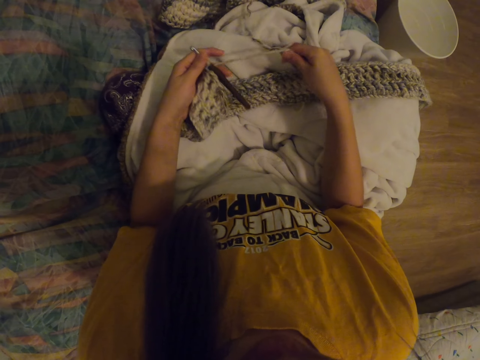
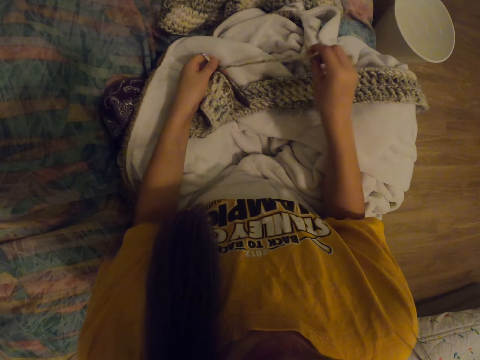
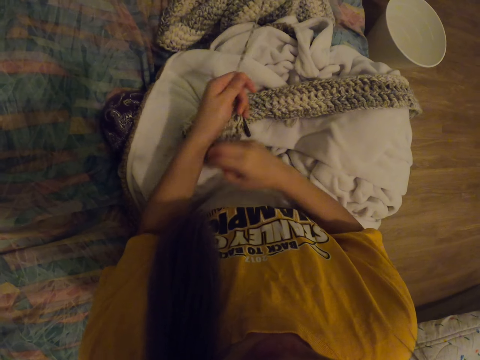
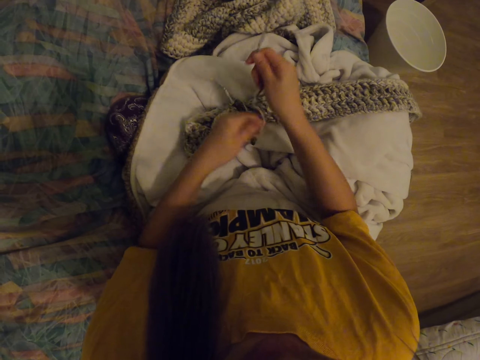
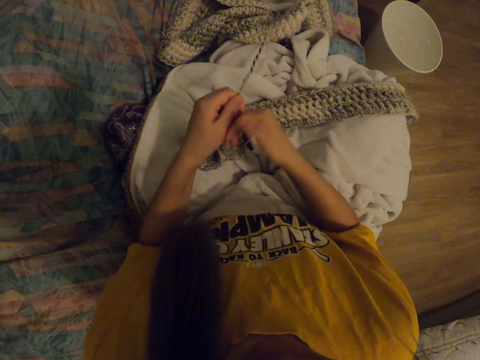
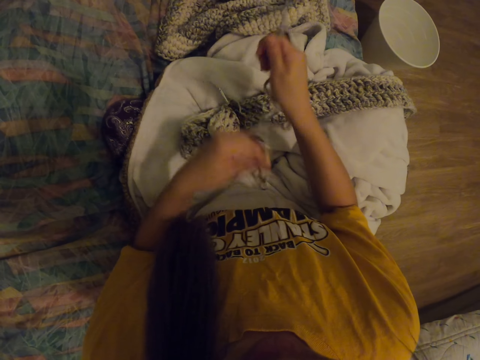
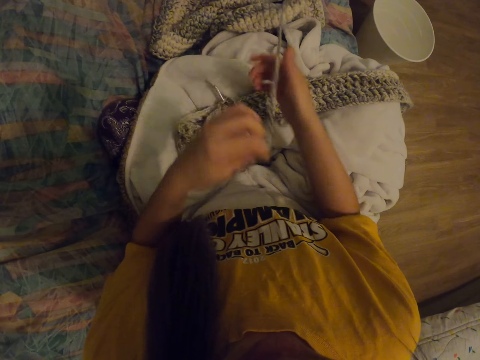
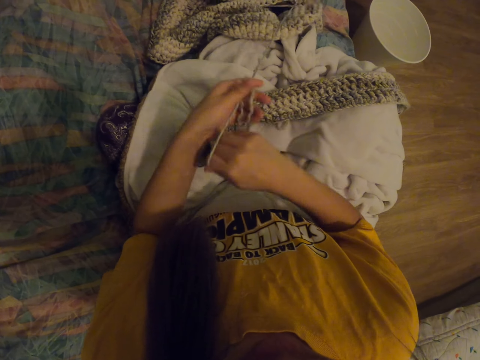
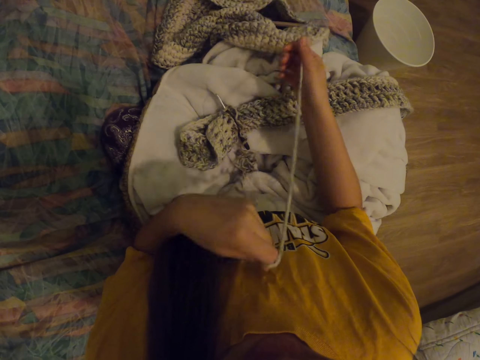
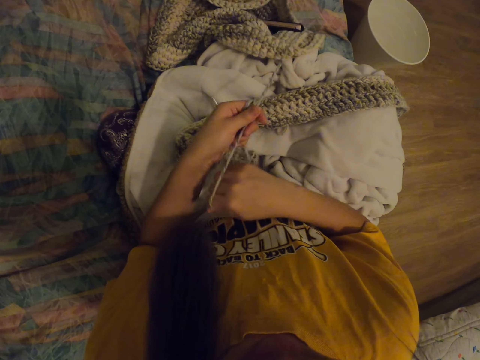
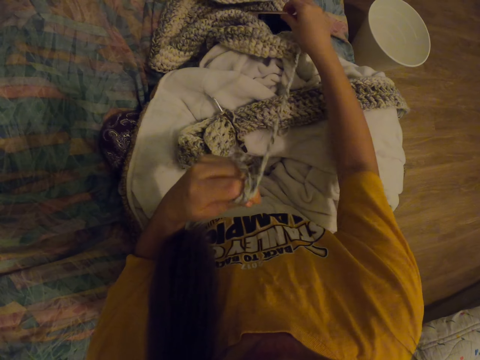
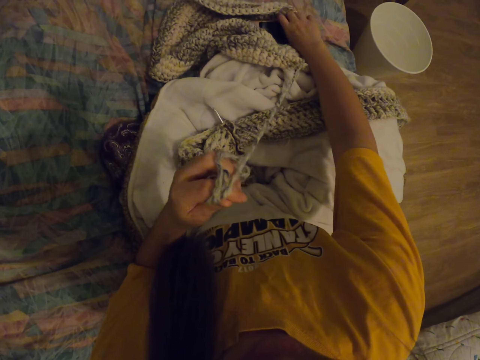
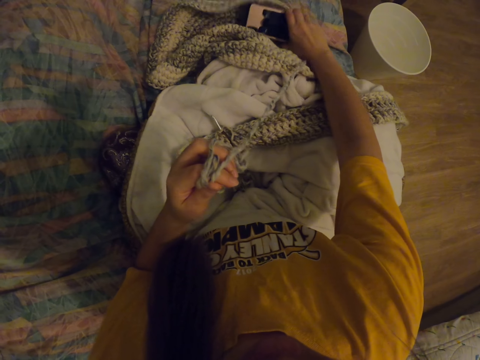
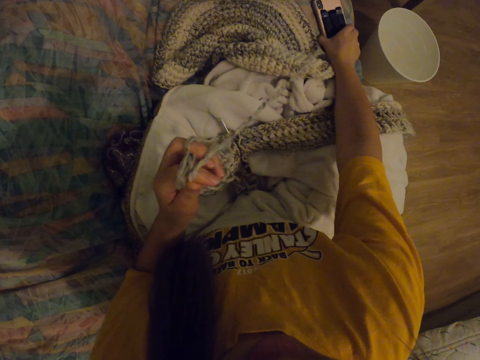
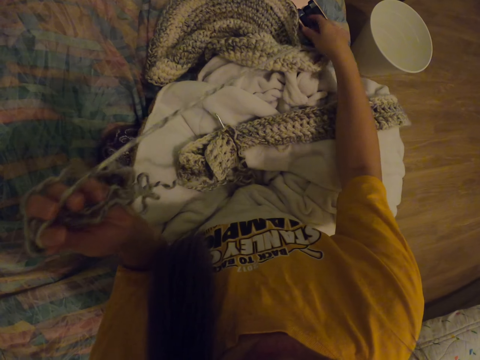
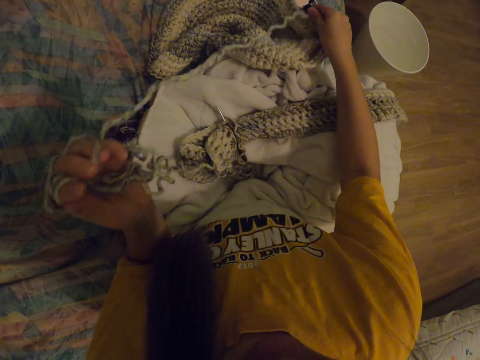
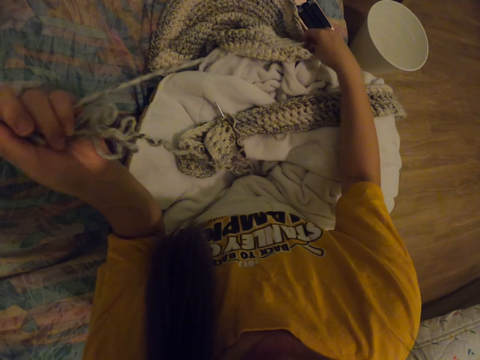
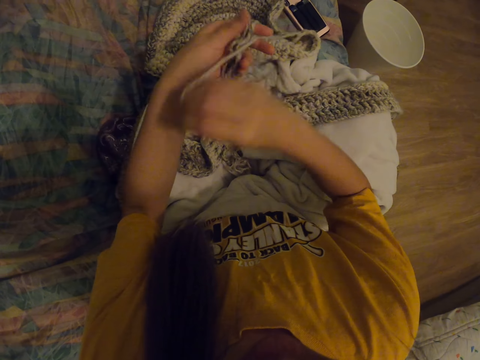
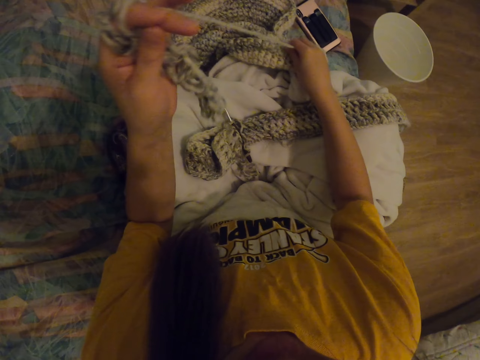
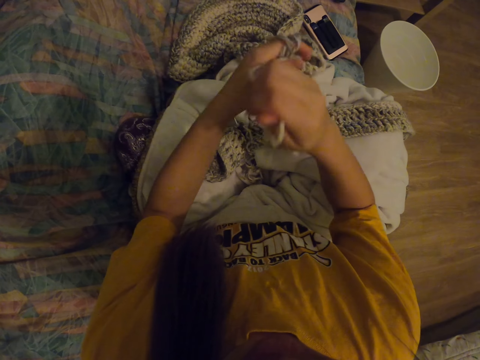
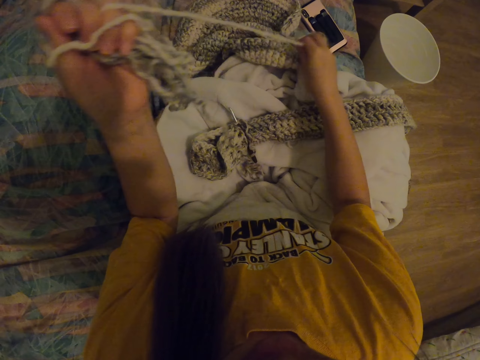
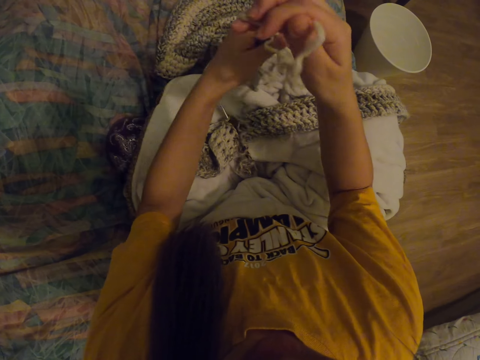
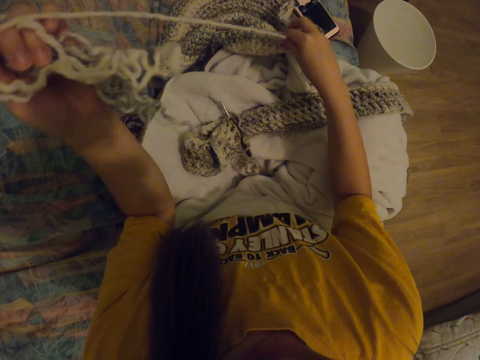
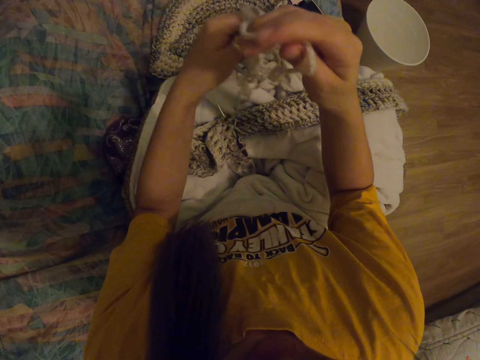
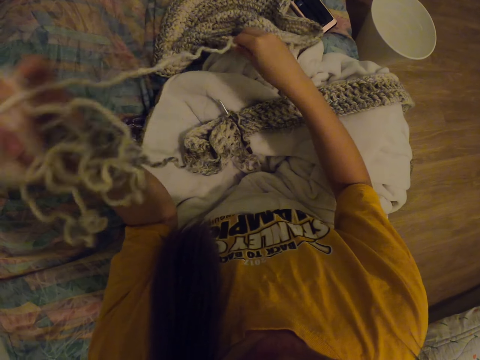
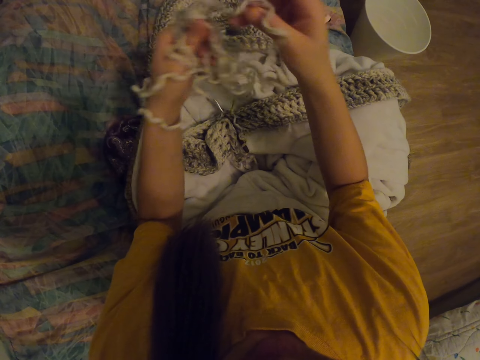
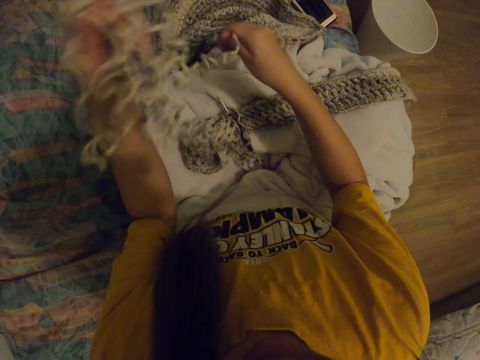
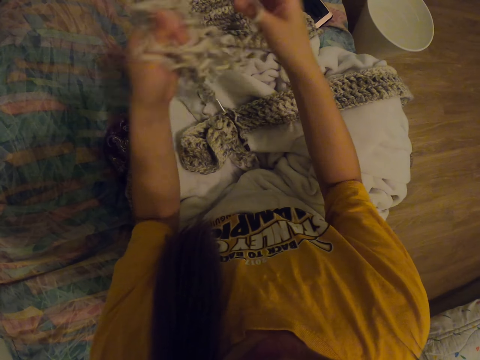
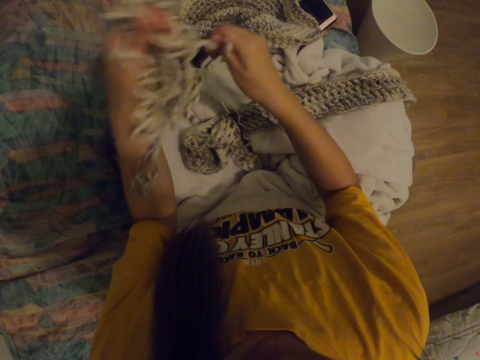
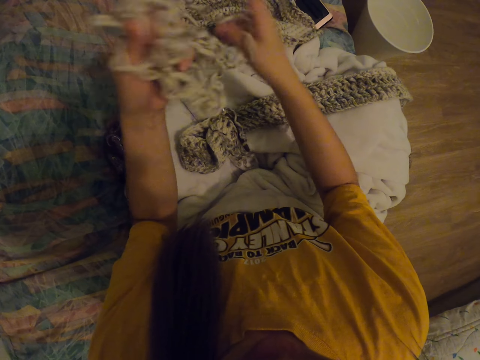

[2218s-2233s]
The camera wearer places the scarf on the thighs. They place the crochet on the thighs and pull the thread with both hands. They move the phone, pick up the phone, and place the phone on the bed. They pull the thread with both hands.

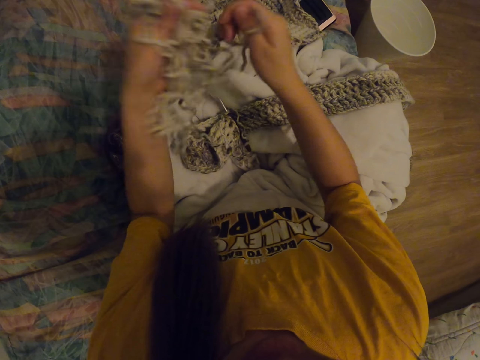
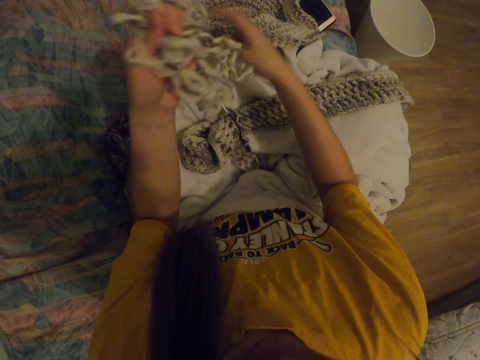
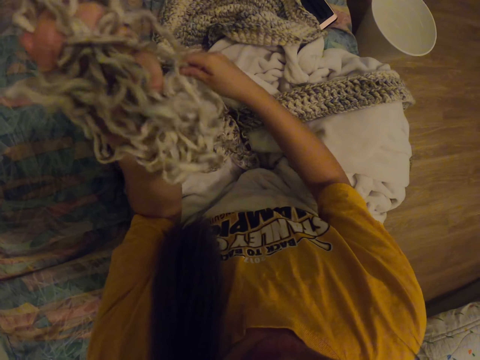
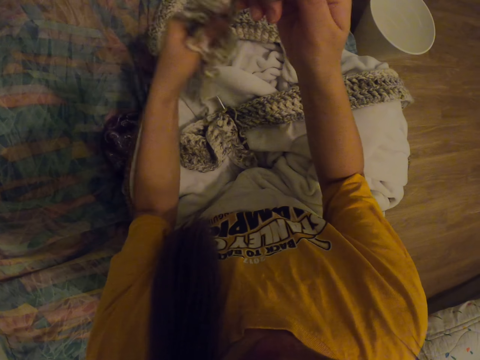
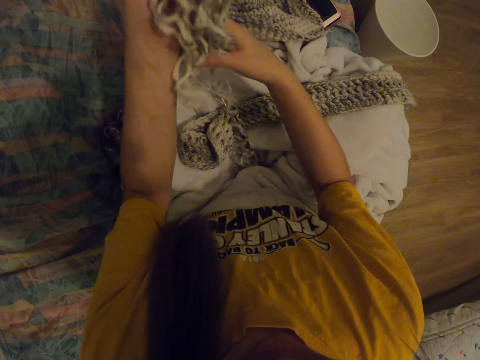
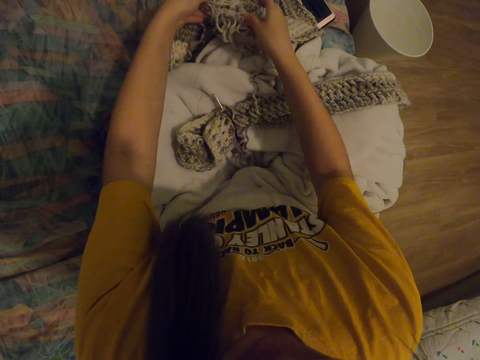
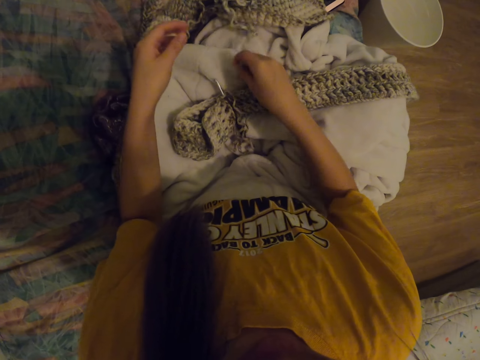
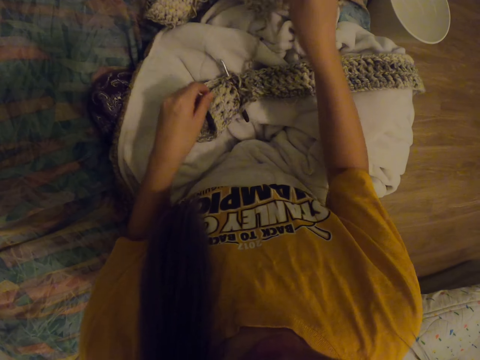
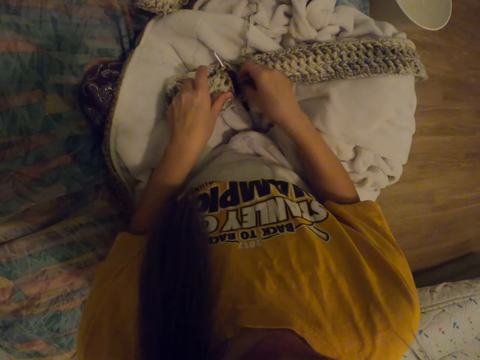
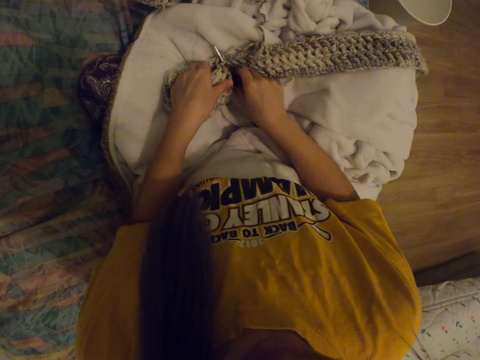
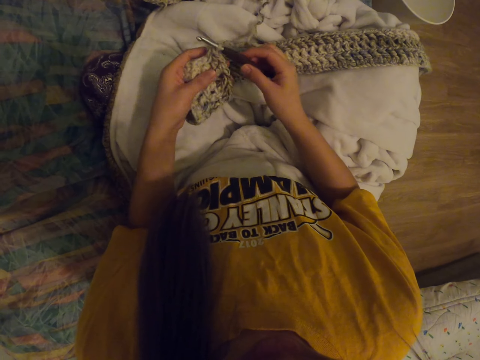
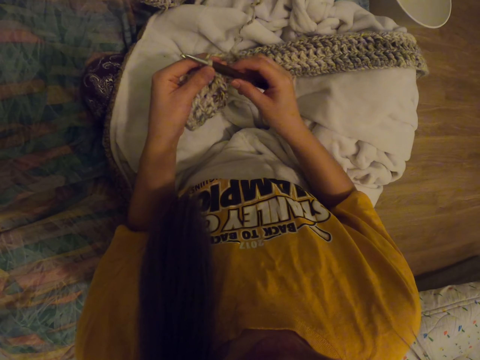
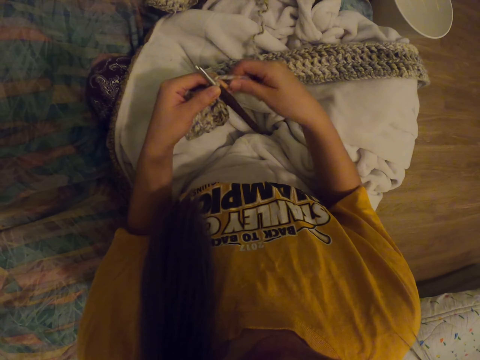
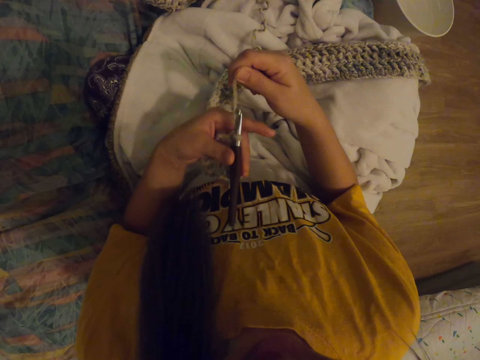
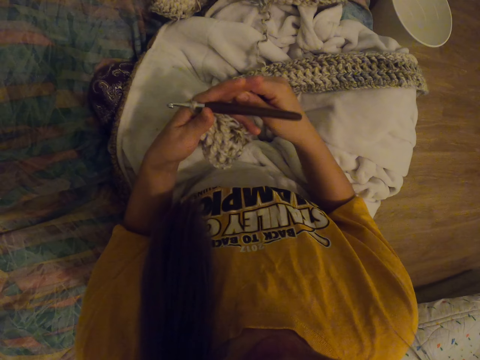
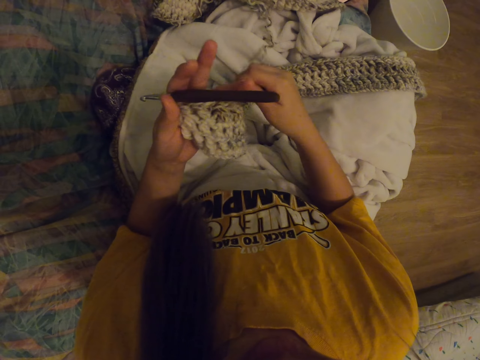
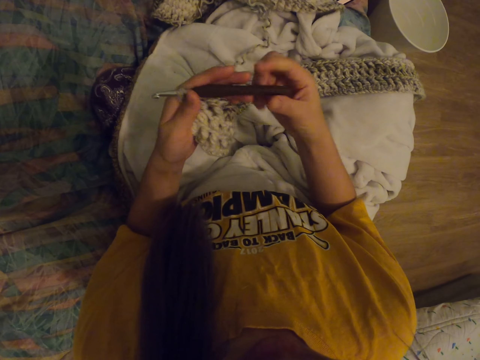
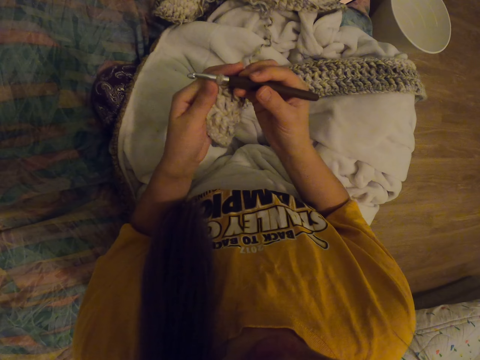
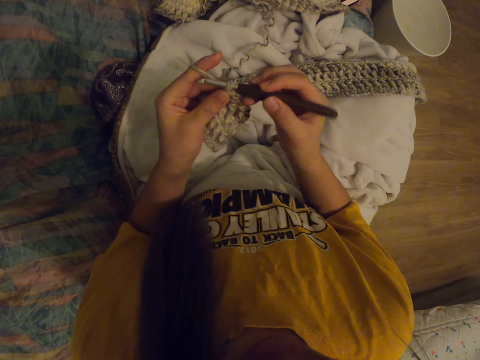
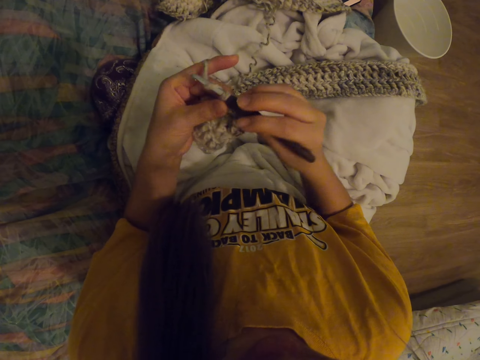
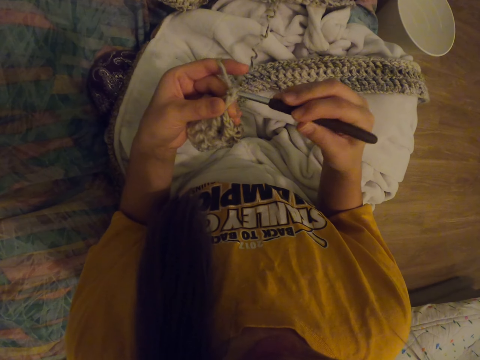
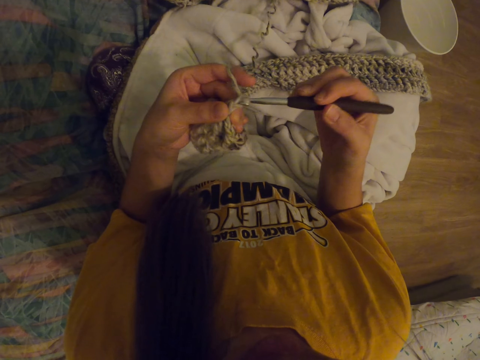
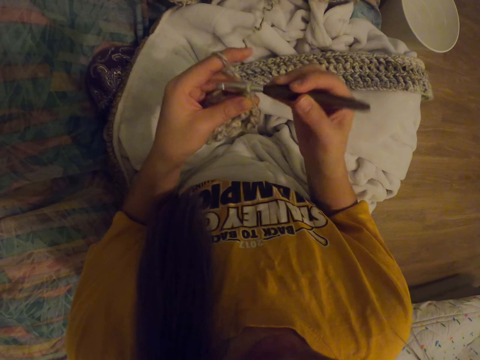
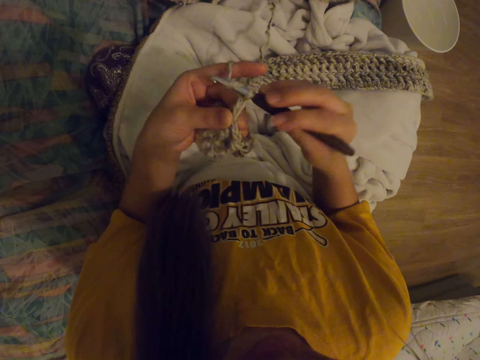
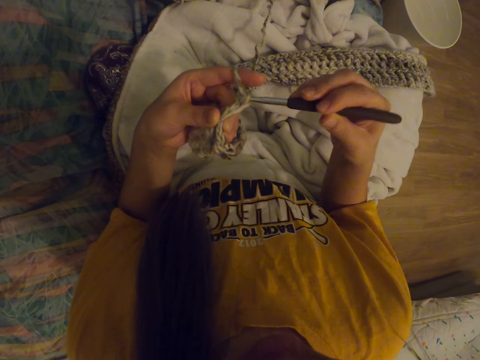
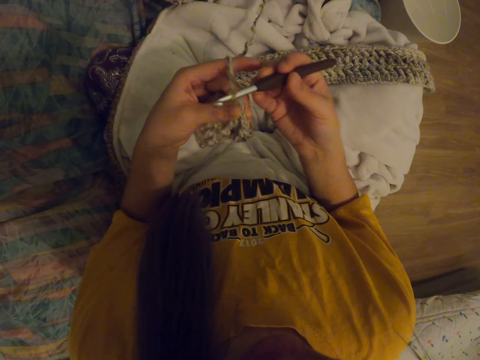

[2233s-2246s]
The camera wearer drops the thread. They pick up the scarf and pick up the crochet. They place the thread on the left hand and hold the crochet with the right hand. They stitch with the crochet and pull the thread with the crochet.
